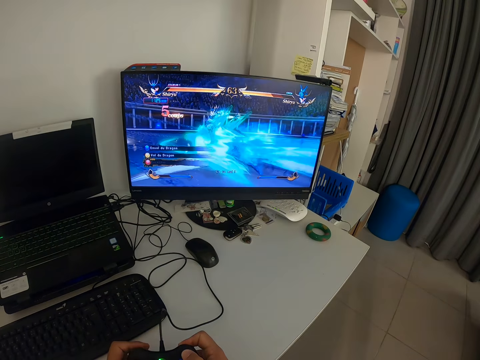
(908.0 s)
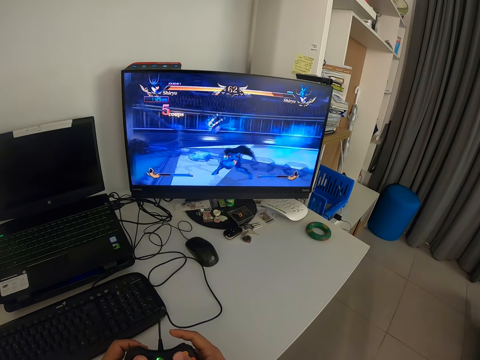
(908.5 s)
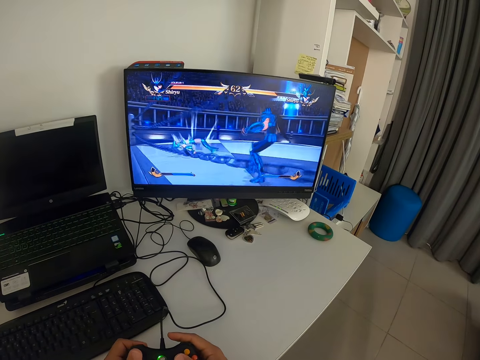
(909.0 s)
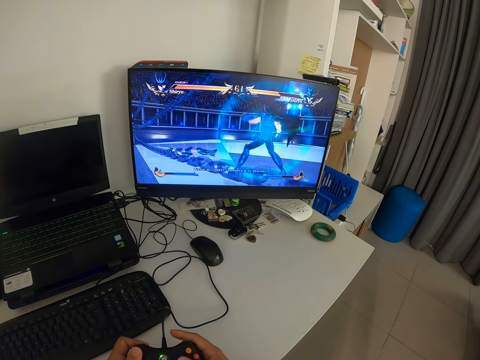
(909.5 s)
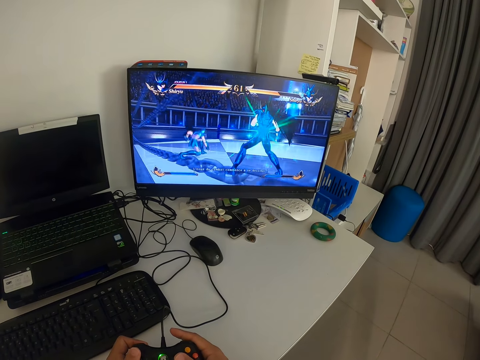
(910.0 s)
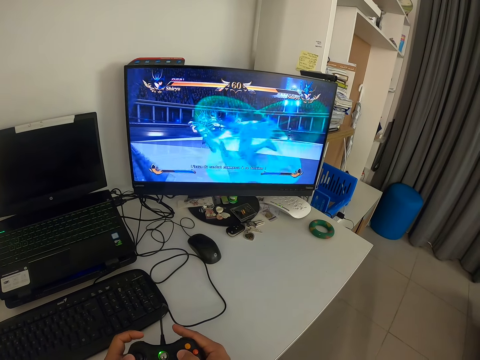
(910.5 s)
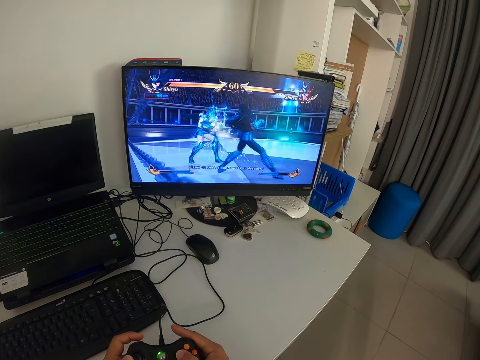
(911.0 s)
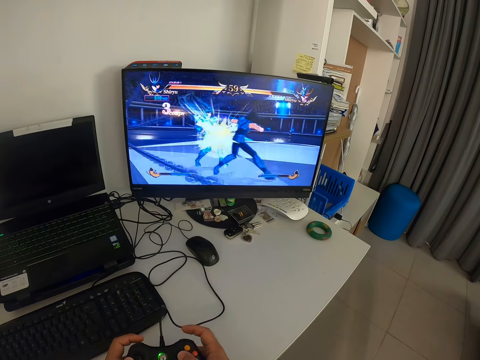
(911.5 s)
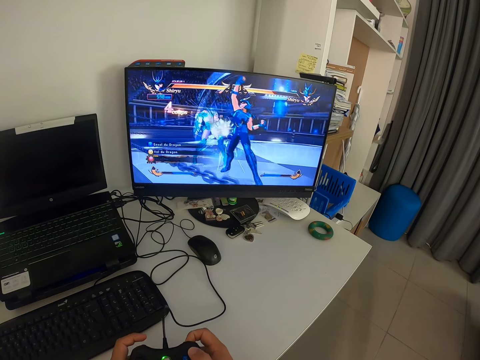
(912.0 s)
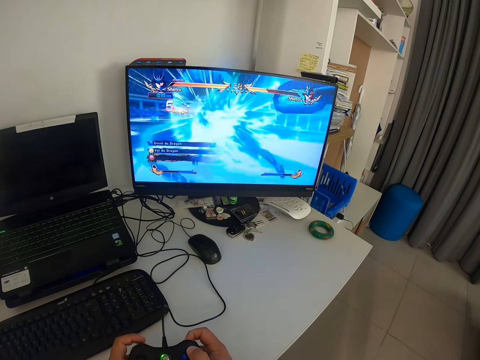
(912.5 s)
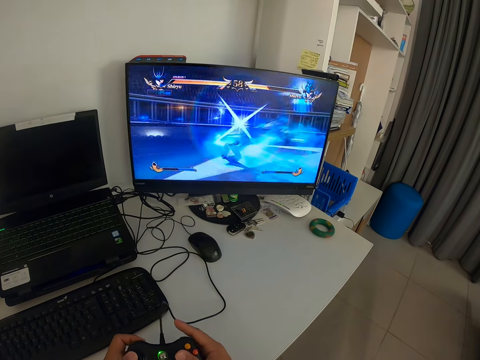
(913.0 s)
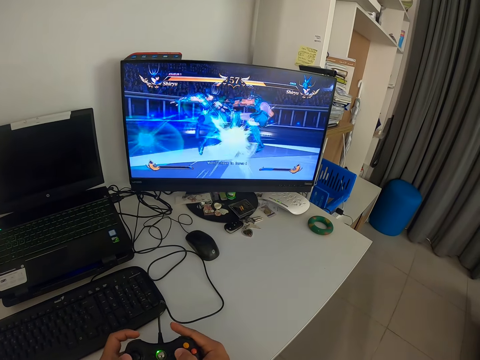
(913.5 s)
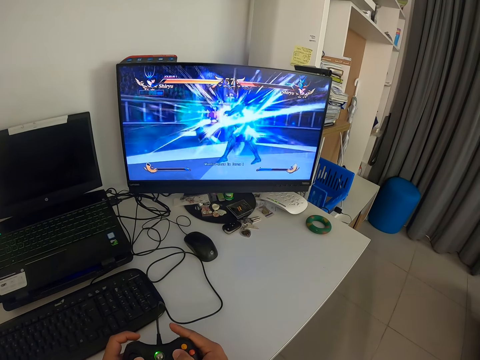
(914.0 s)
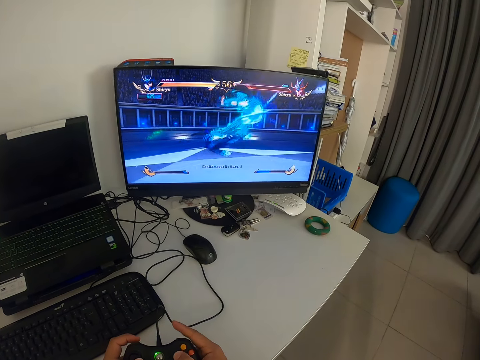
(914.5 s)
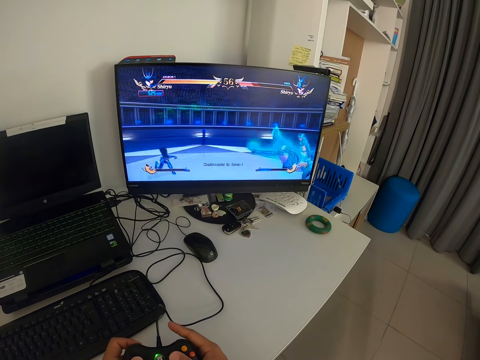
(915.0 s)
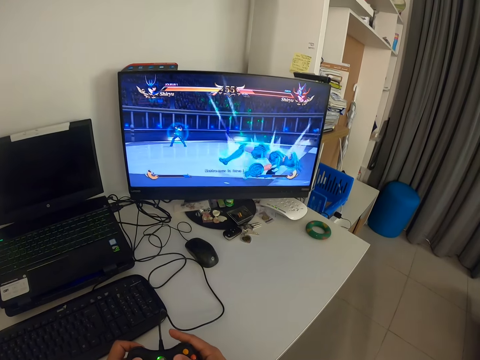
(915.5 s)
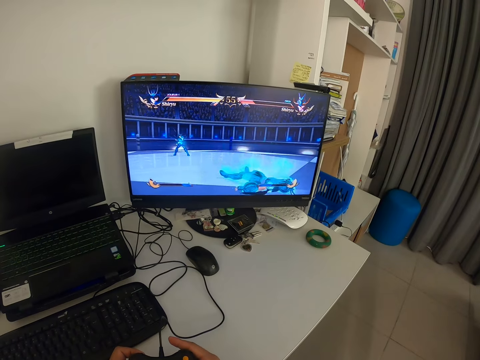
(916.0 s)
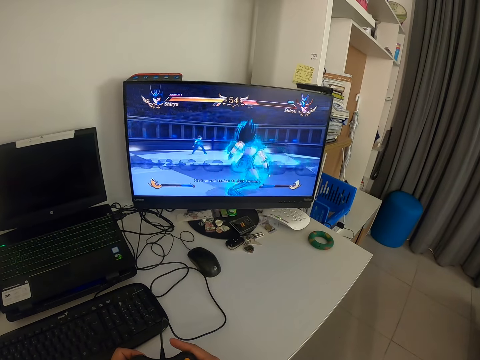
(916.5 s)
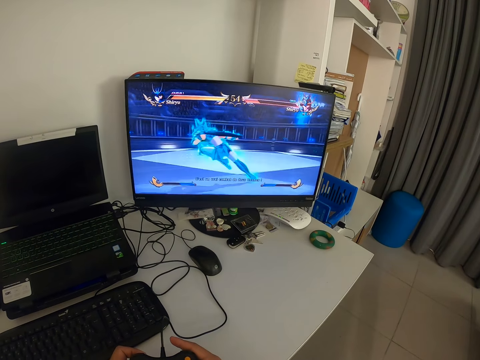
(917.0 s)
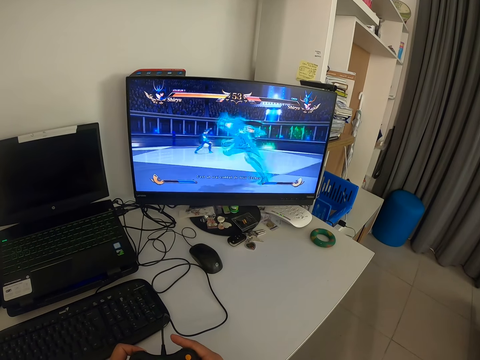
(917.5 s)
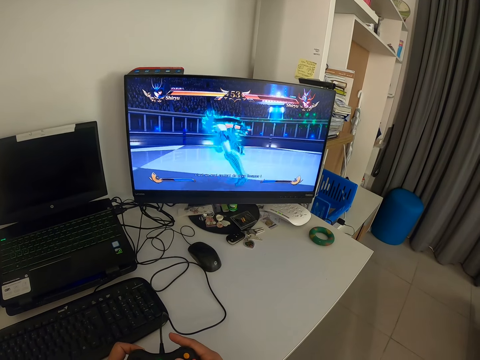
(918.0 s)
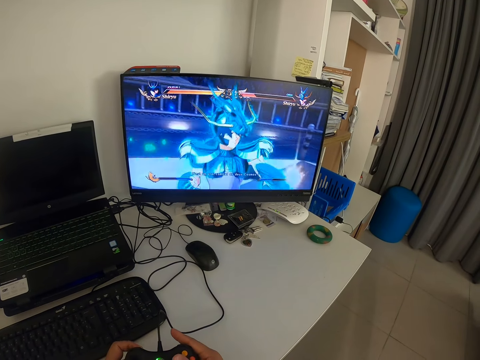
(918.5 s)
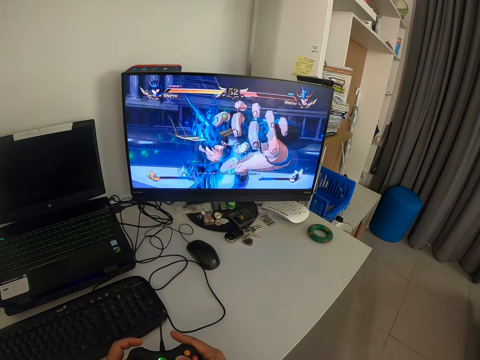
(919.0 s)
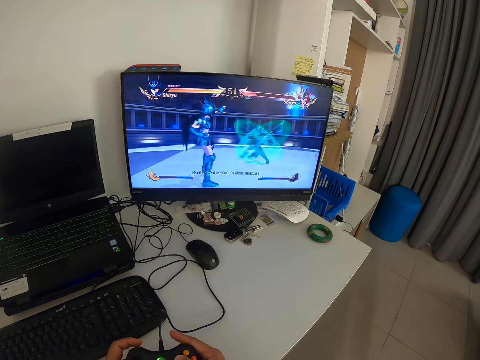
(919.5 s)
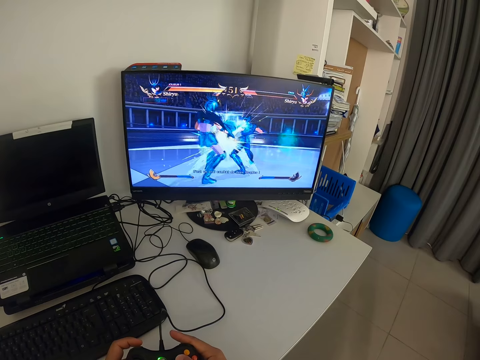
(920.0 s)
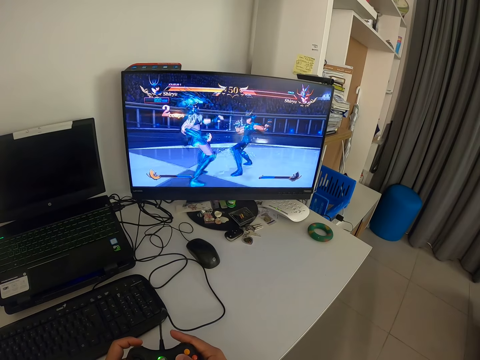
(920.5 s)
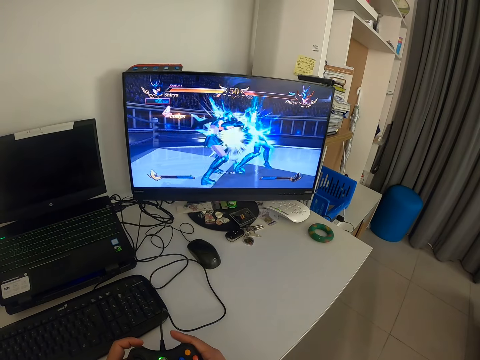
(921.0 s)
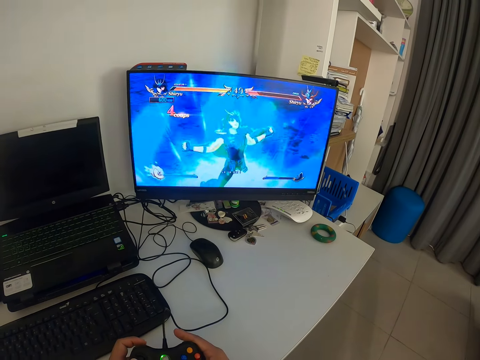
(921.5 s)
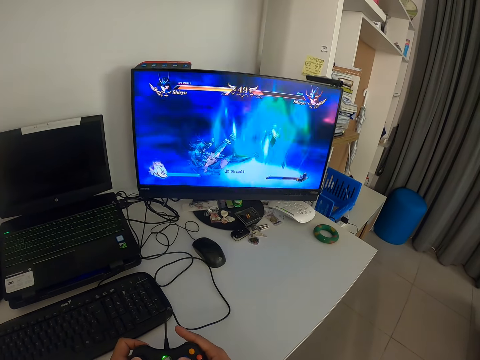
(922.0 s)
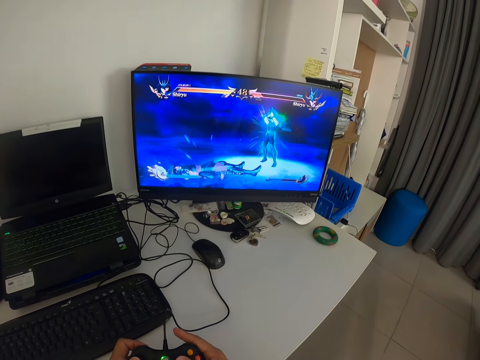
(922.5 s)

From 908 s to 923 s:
The camera wearer looks at the monitor. He presses the game pad with his fingers. He looks at the monitor. He presses the game pad with his fingers.

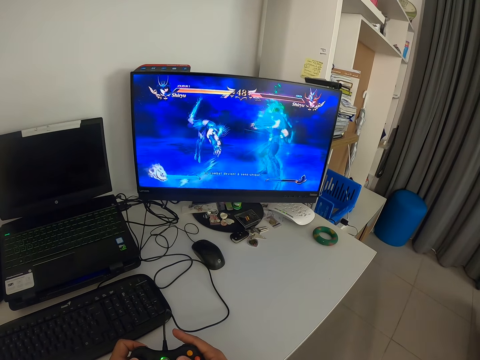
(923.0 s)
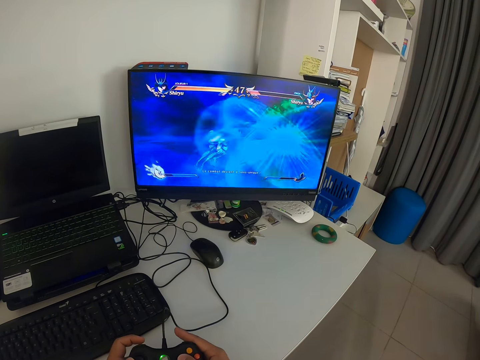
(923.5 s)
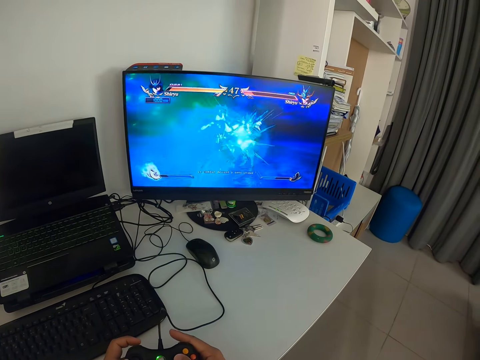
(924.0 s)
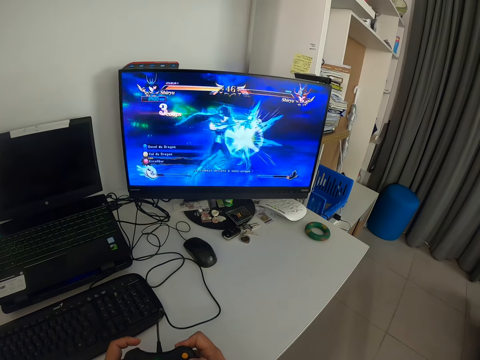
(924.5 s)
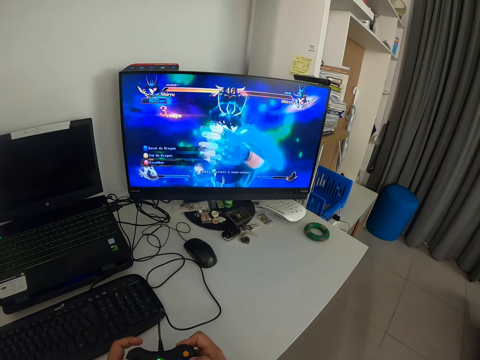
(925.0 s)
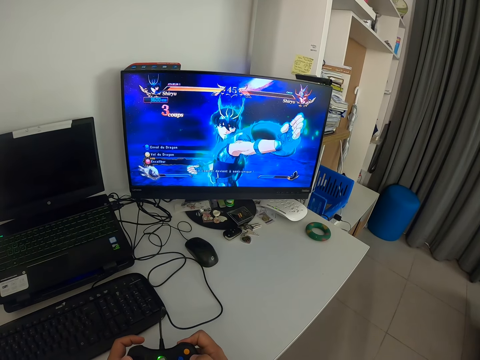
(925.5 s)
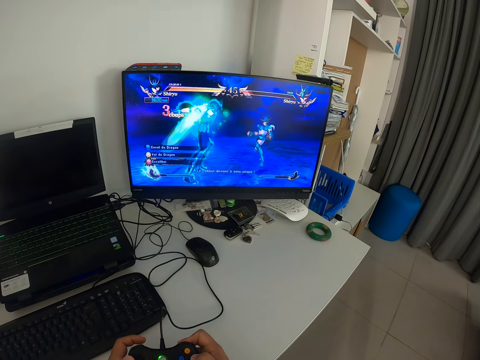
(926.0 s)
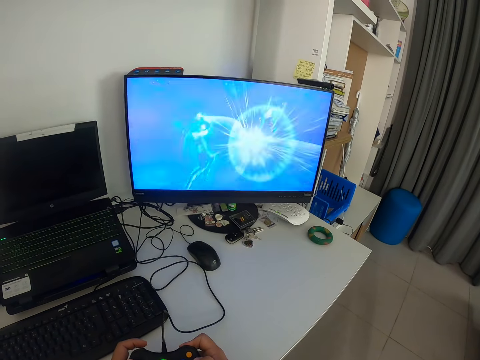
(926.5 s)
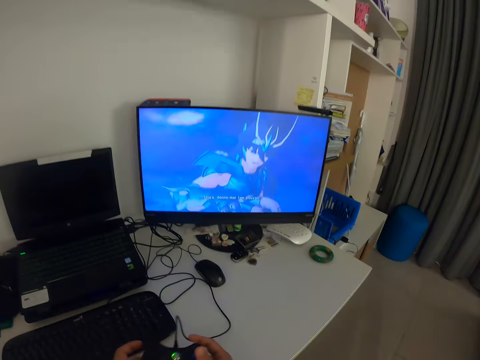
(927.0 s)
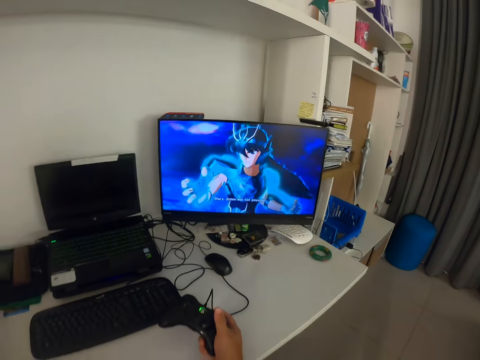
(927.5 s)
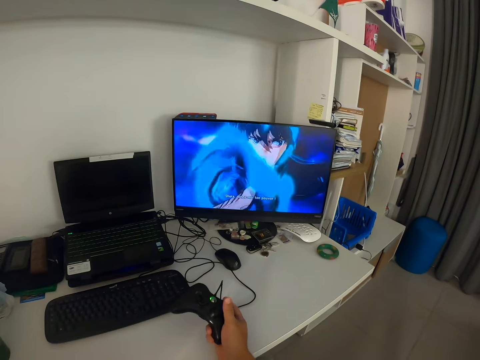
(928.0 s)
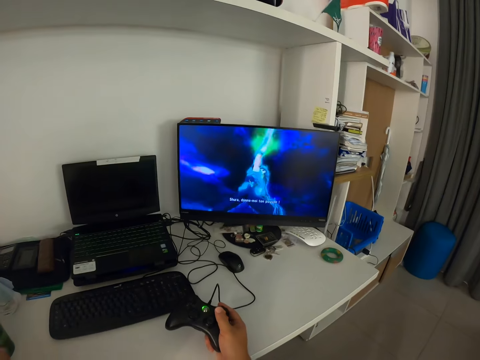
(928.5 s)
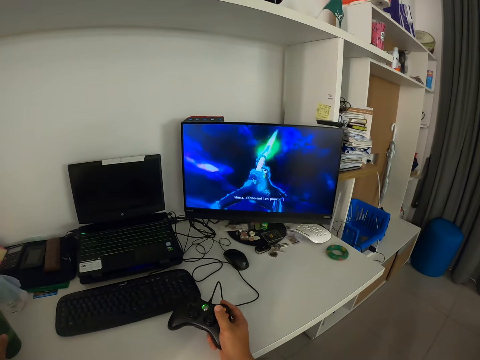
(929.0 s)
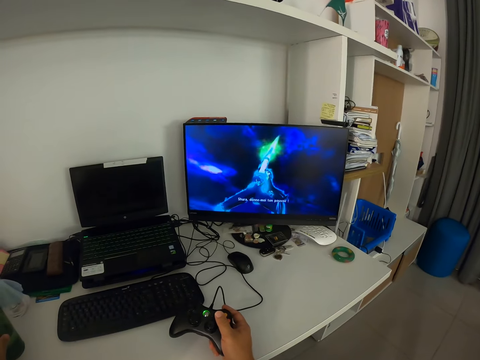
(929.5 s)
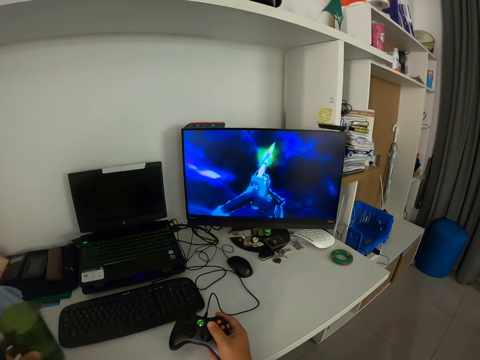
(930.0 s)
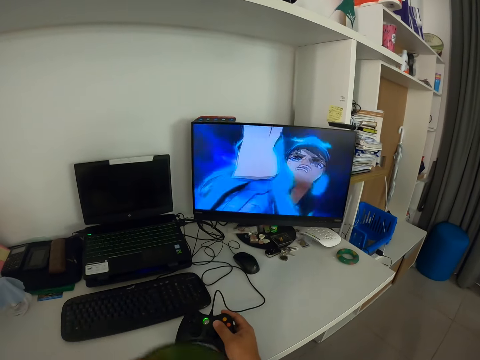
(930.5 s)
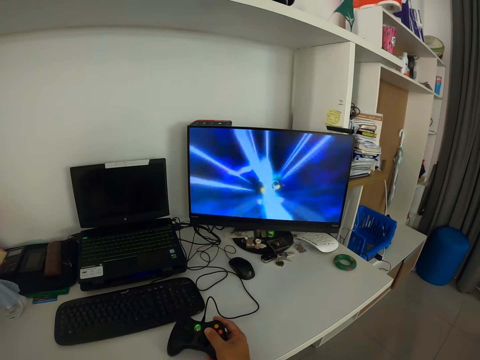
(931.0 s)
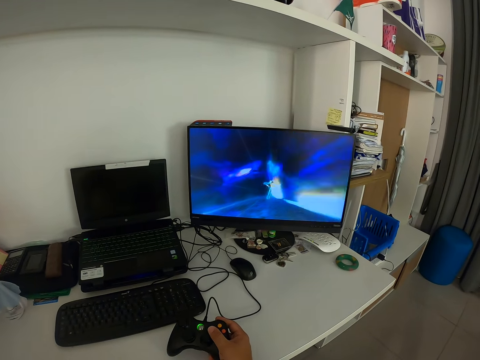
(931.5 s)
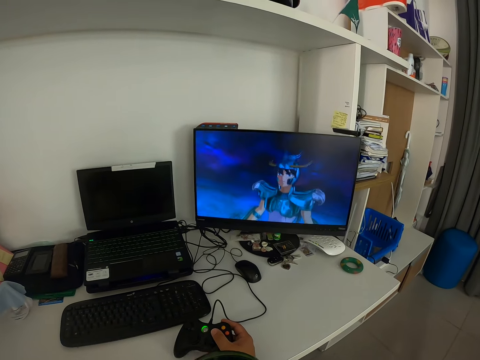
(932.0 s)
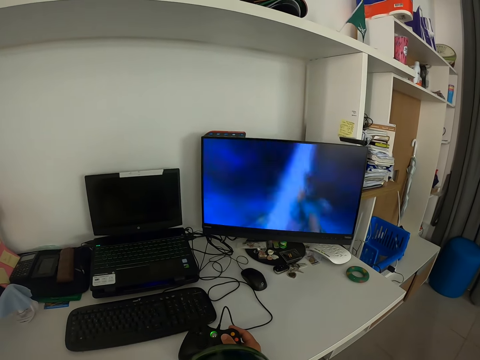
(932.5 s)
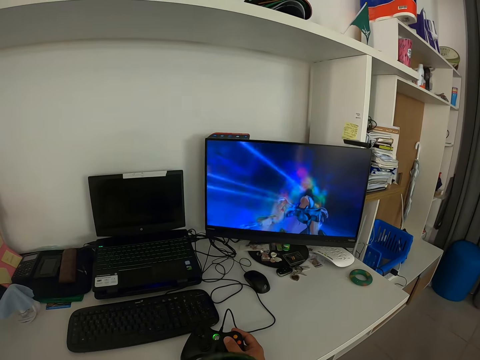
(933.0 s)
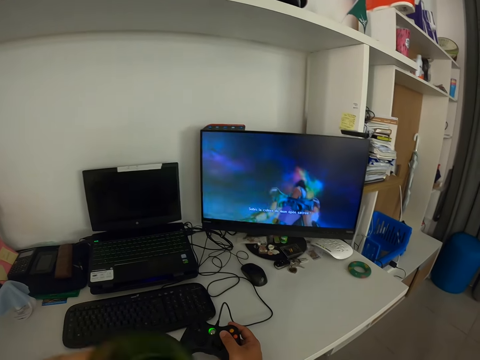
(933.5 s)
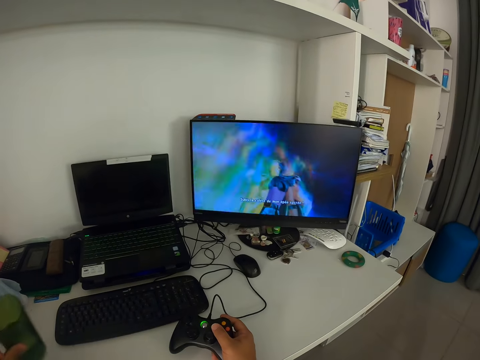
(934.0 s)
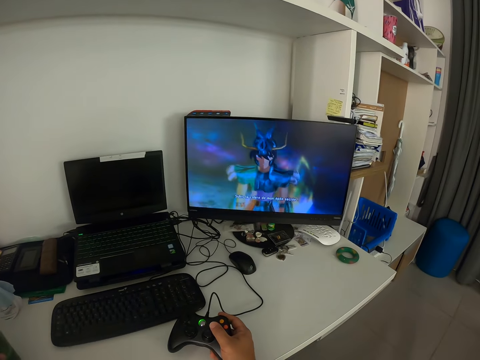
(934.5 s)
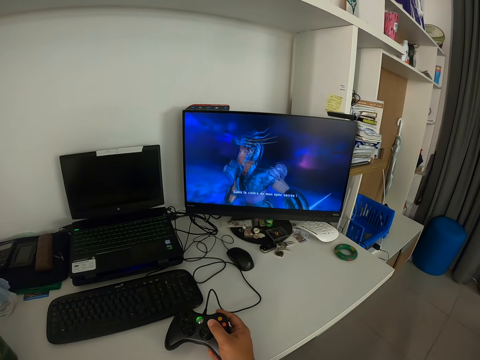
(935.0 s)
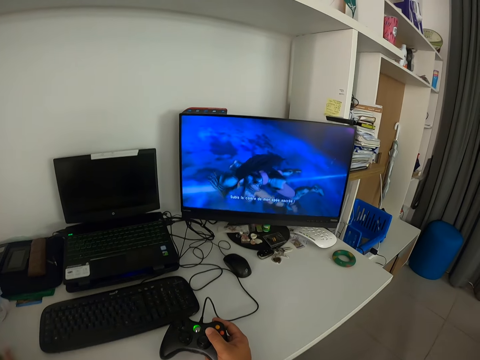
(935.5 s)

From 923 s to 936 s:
The camera wearer looks at the monitor. He presses the game pad with his fingers. He removes his left hand from the game pad. He presses the pad with his right hand. He moves a cup towards himself. He picks up the cup from the table with his left hand. He drinks from the cup. He looks at the monitor. He places the cup on the table with his left hand.
